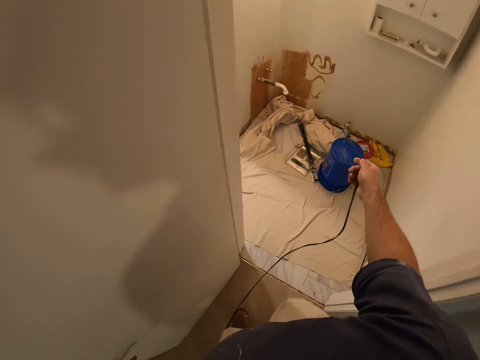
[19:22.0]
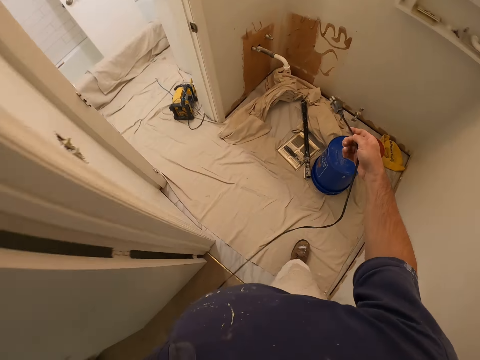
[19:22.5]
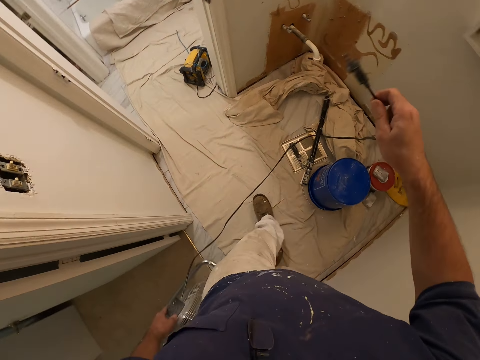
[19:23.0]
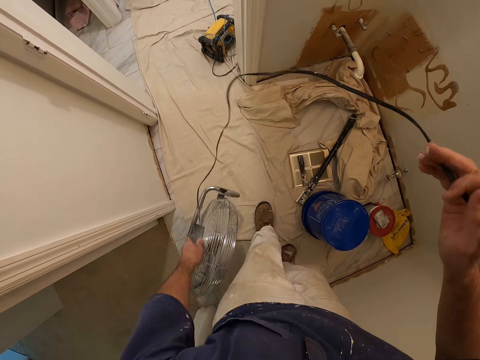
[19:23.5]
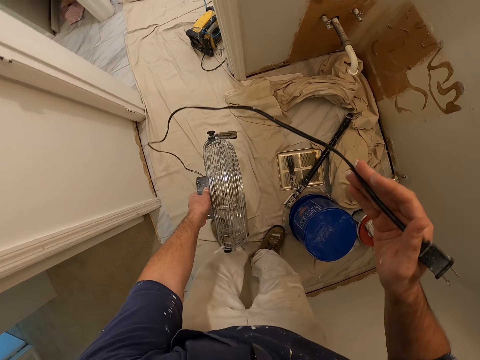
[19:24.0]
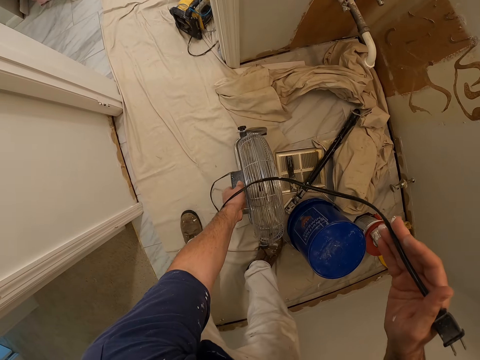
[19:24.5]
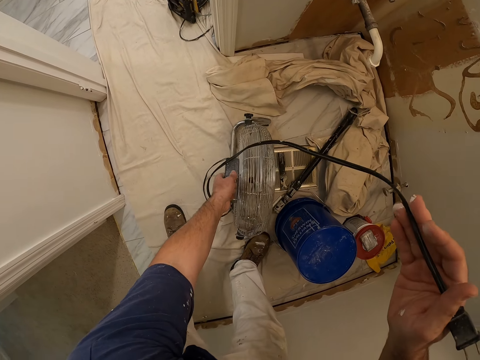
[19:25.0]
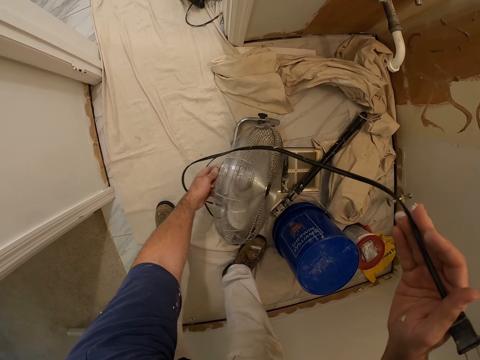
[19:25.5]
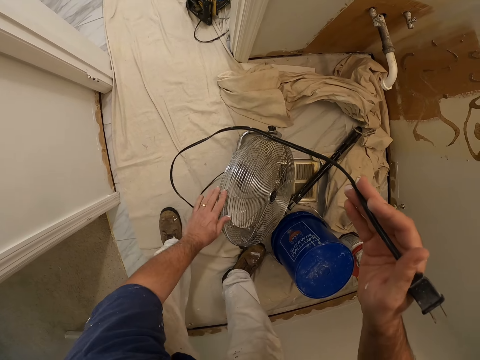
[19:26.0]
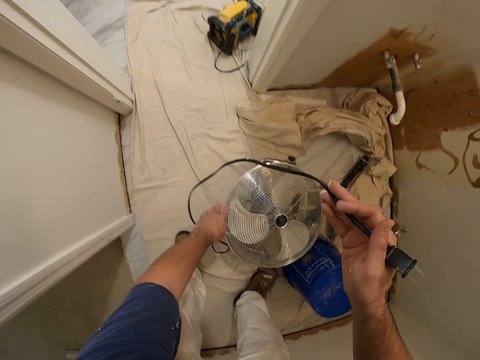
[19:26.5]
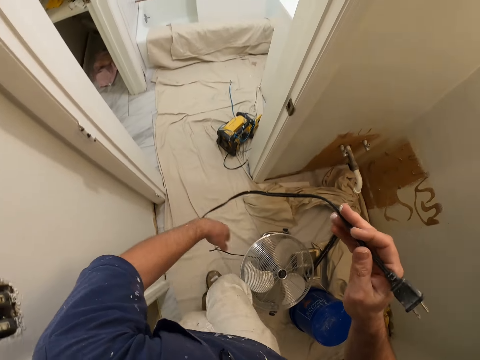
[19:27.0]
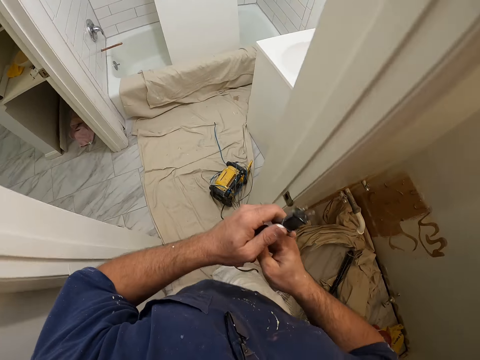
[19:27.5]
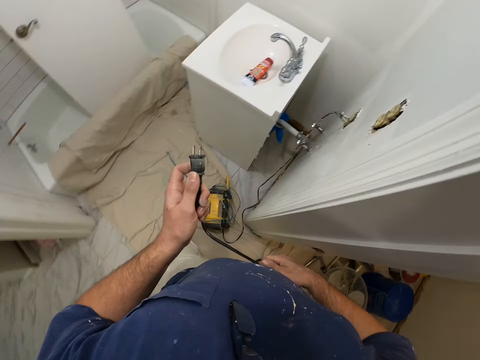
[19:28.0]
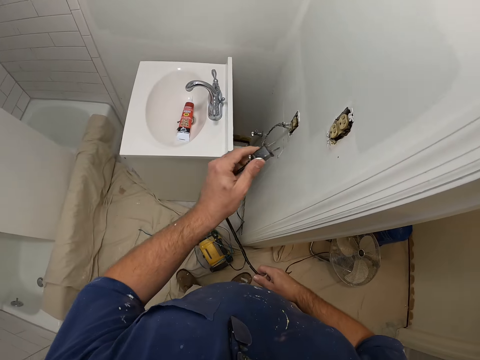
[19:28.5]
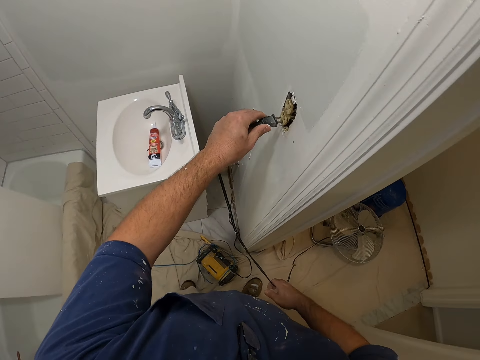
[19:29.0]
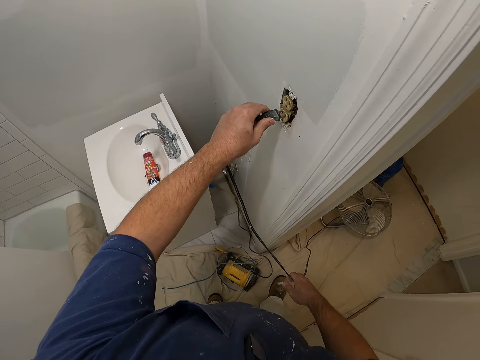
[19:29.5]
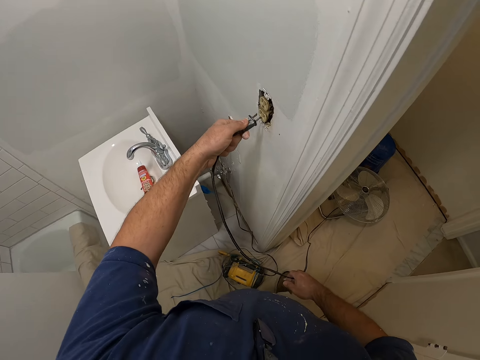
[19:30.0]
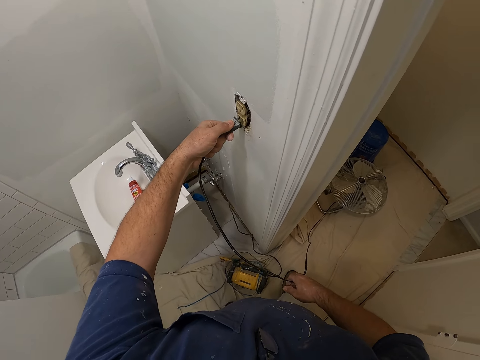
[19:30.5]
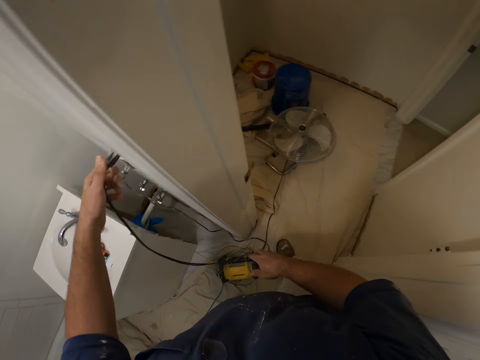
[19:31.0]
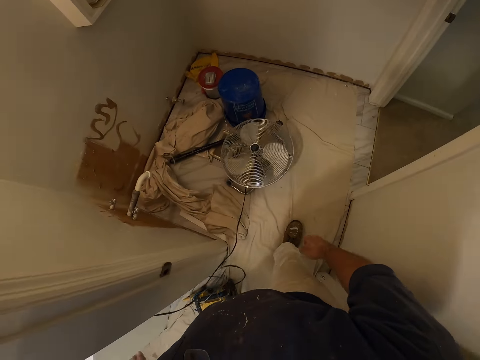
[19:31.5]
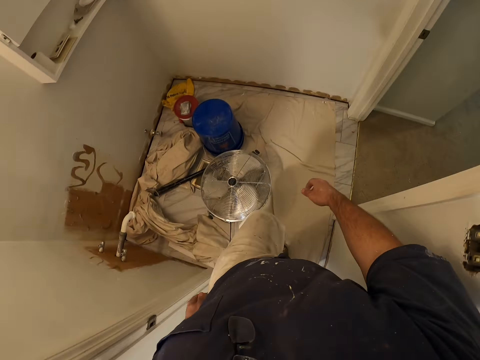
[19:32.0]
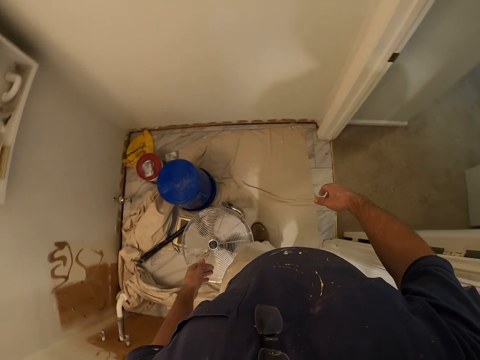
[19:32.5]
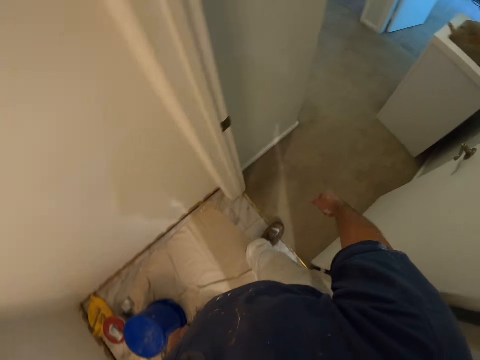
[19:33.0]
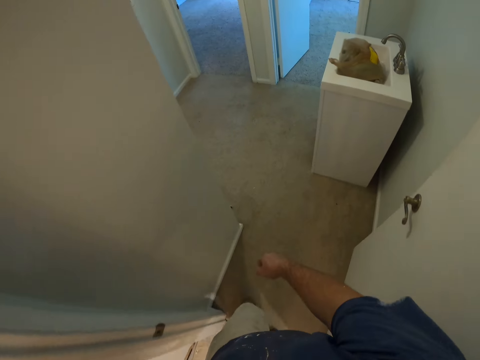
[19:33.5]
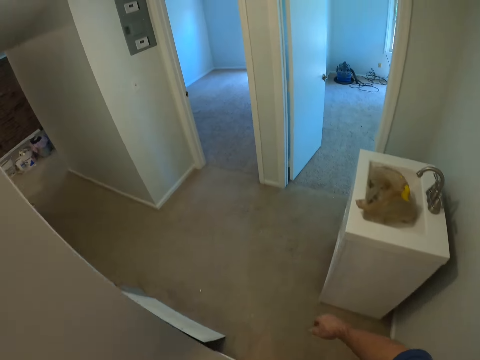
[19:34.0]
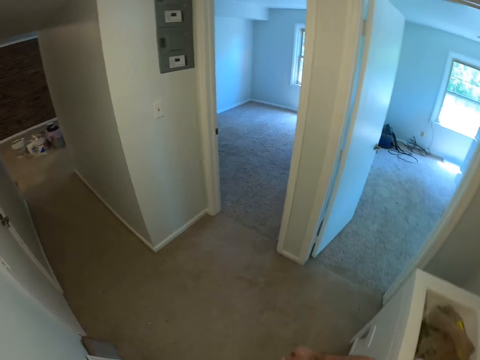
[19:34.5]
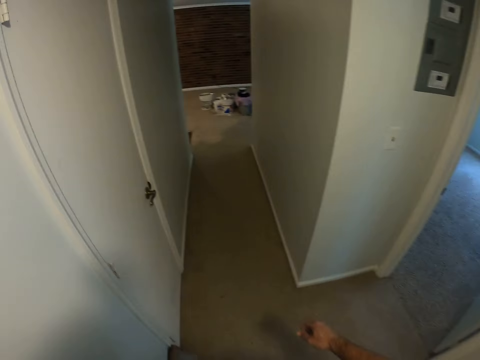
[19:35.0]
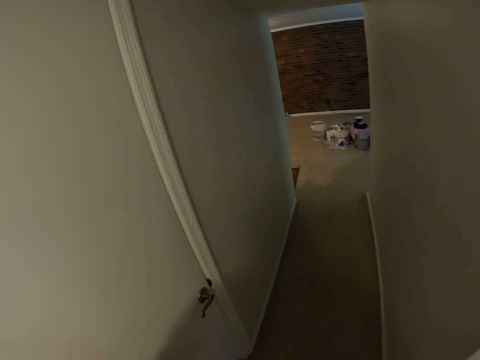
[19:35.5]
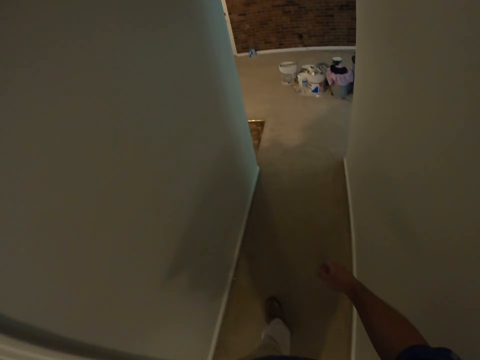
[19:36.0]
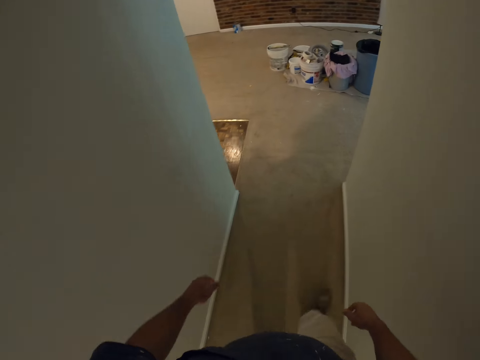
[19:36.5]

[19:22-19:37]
The camera wearer drops the wall fan on the floor in the painted room. They walk forward. They connect the fan to the wall socket. They turn back. They walk out of the room.

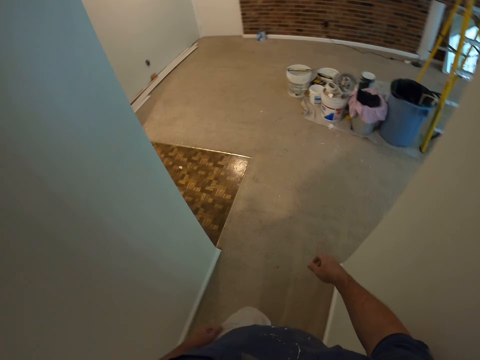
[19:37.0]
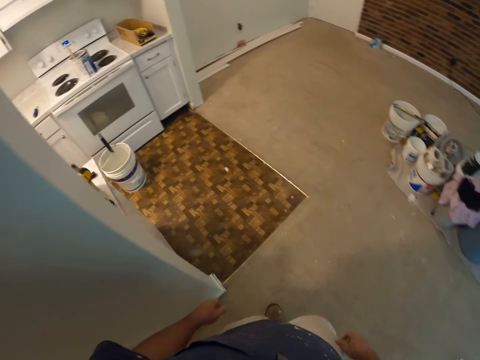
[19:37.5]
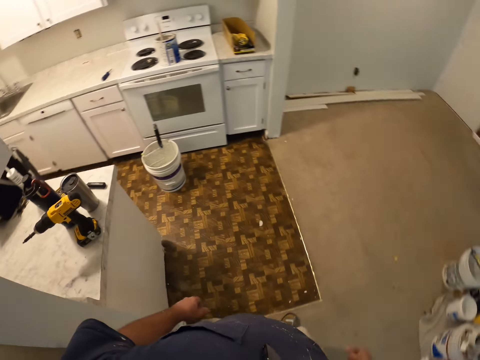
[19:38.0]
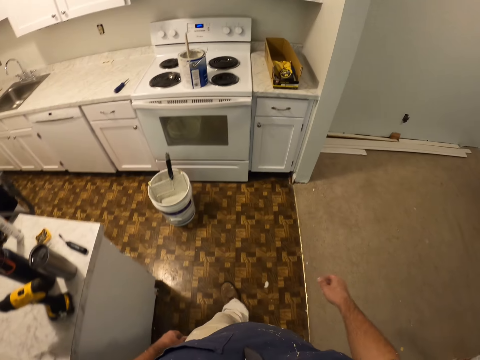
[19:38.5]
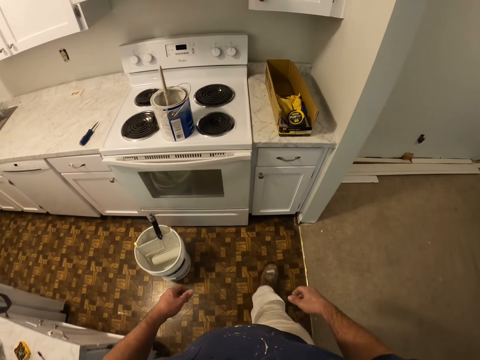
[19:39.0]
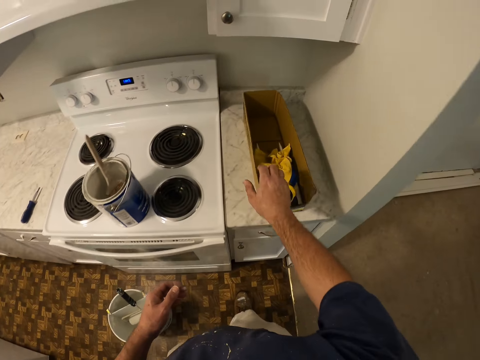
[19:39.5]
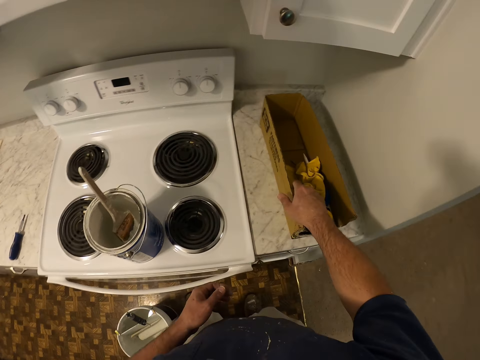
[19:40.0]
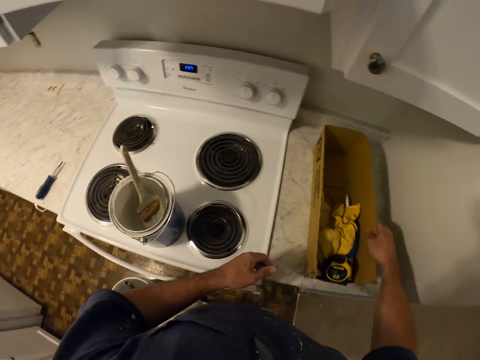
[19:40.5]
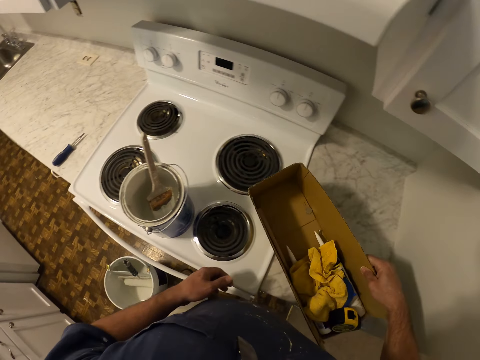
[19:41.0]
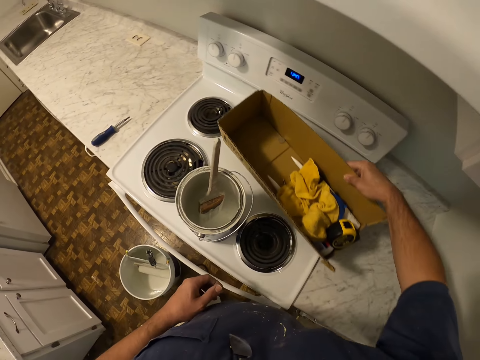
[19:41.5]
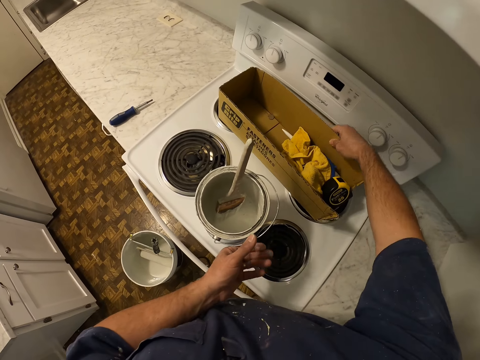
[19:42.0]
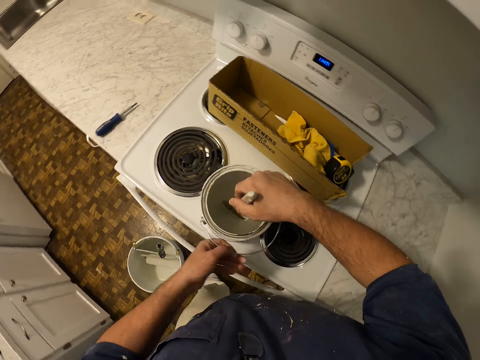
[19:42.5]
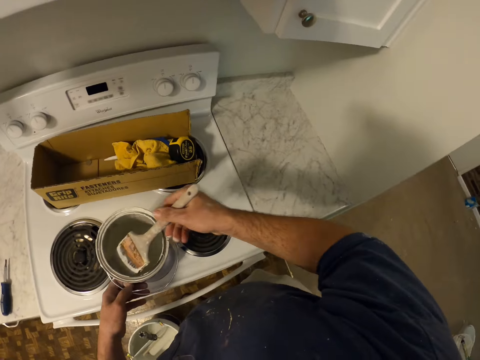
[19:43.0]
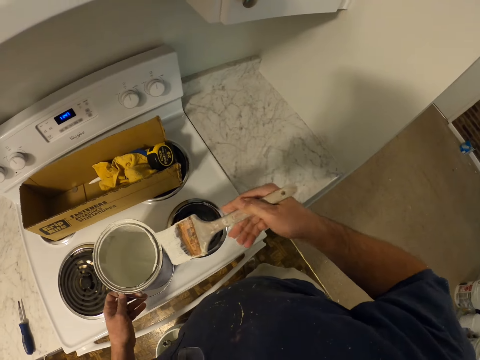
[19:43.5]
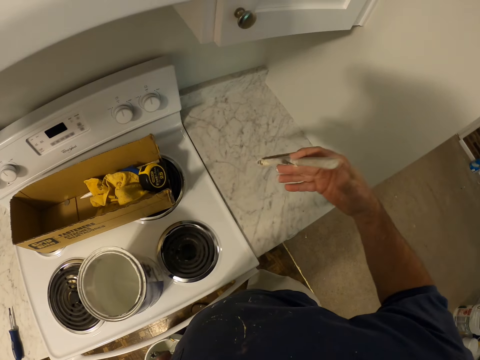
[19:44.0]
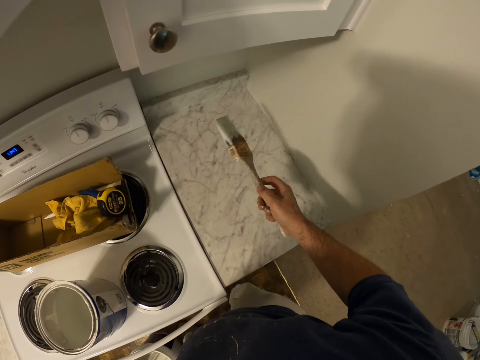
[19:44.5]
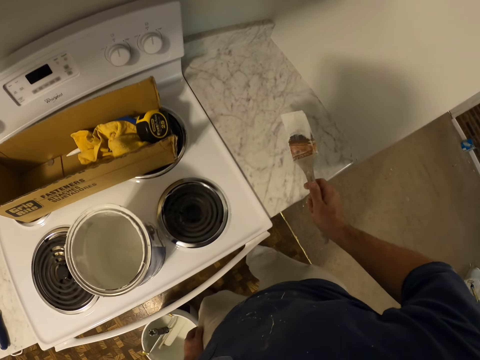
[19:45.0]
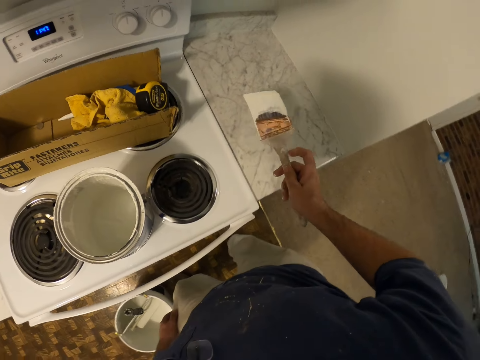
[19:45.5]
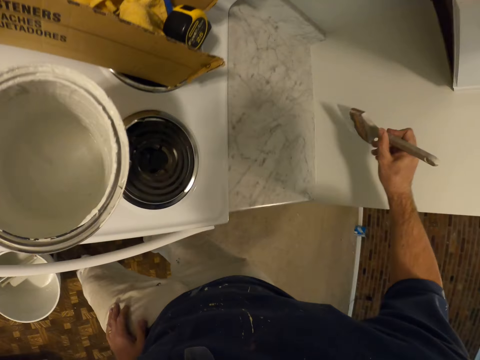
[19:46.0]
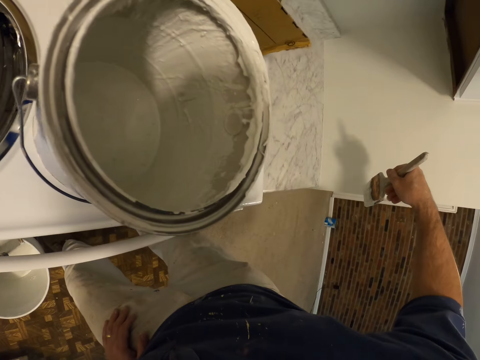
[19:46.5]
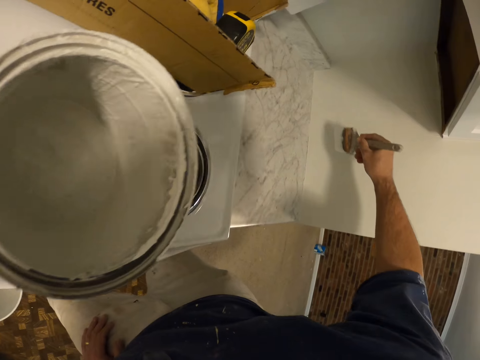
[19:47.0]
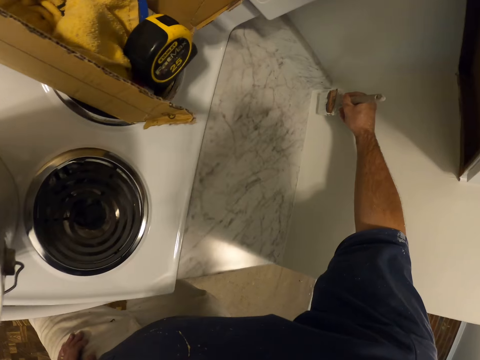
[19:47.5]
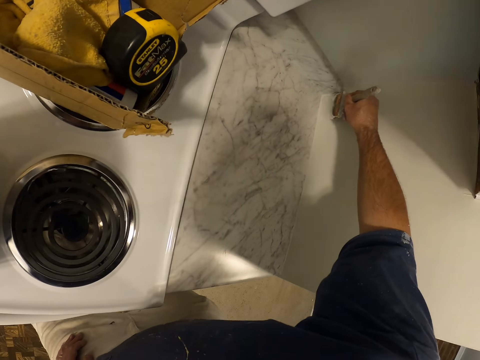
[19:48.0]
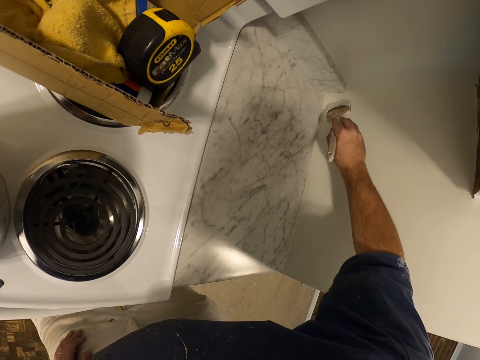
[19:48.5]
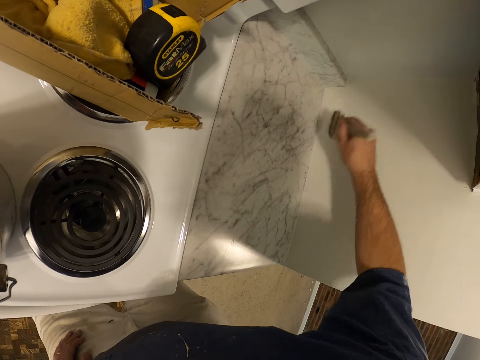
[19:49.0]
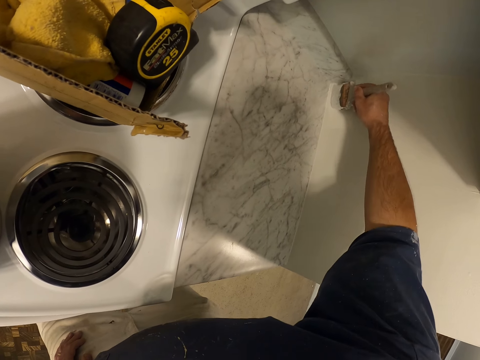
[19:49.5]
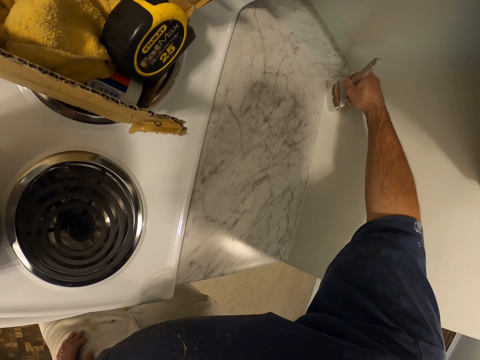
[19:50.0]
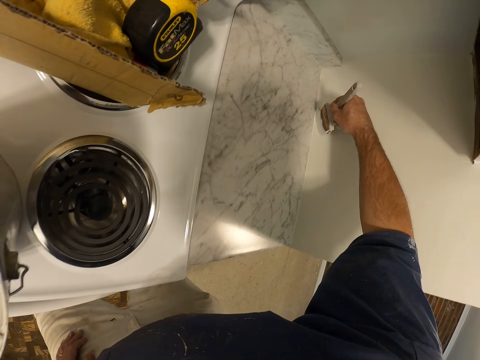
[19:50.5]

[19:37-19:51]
The camera wearer walks back into the kitchen. They stop walking. They pick up a carton. They put the carton beside the cooker on the cooker. They hold the paint container. They pick up the paintbrush. They get paint from the paint container with the paintbrush. They paint the wall of the kitchen with the paintbrush.
